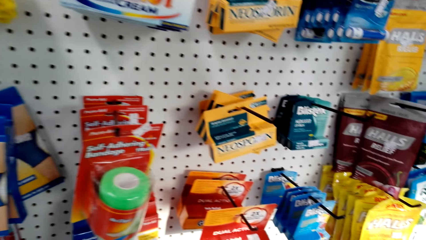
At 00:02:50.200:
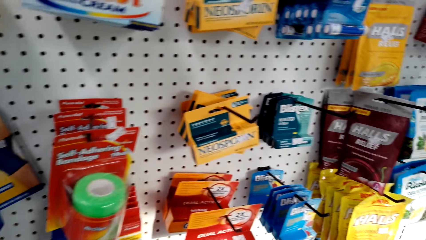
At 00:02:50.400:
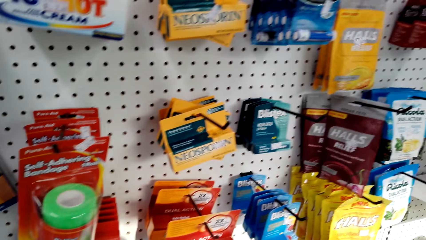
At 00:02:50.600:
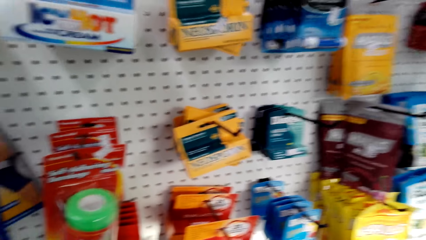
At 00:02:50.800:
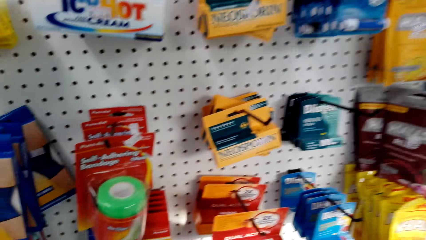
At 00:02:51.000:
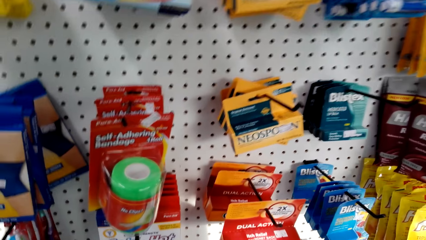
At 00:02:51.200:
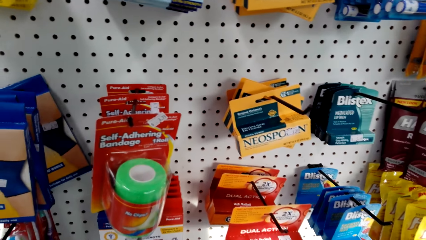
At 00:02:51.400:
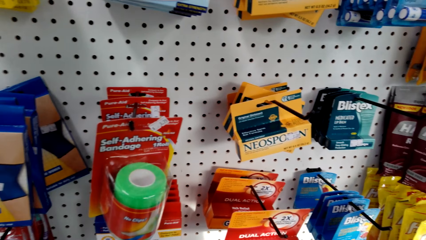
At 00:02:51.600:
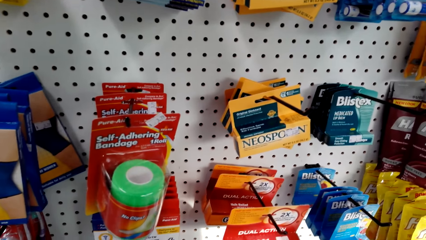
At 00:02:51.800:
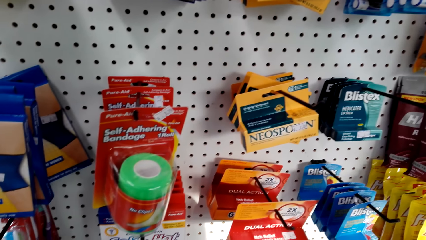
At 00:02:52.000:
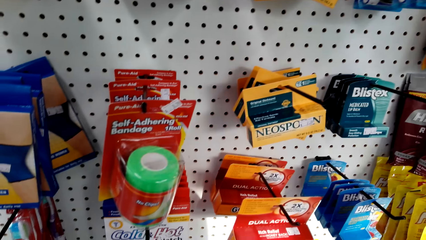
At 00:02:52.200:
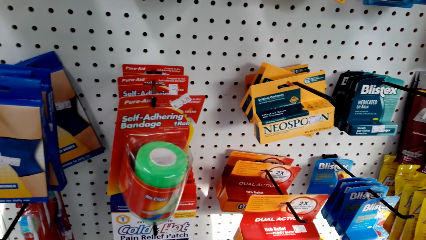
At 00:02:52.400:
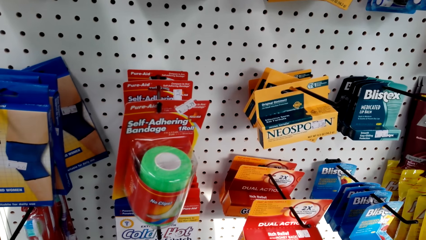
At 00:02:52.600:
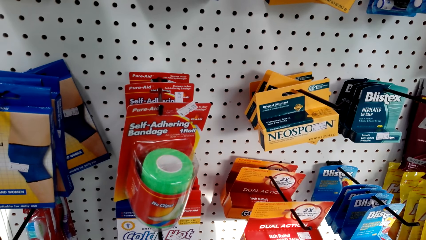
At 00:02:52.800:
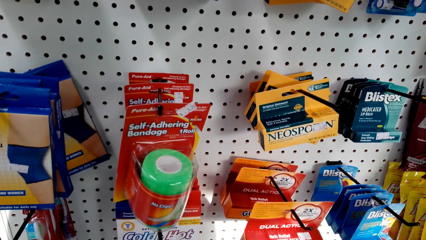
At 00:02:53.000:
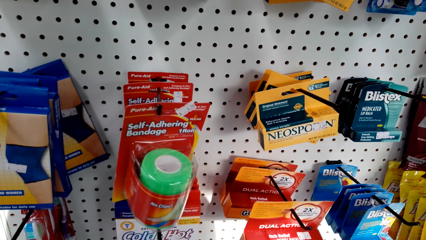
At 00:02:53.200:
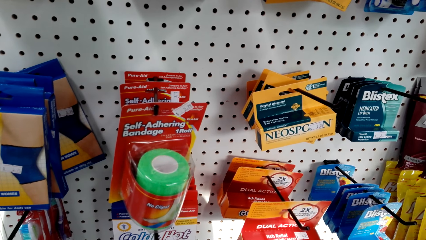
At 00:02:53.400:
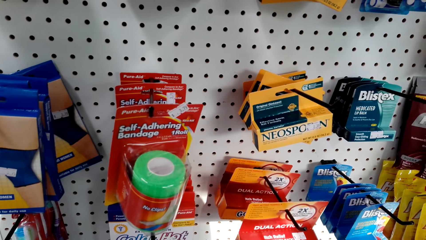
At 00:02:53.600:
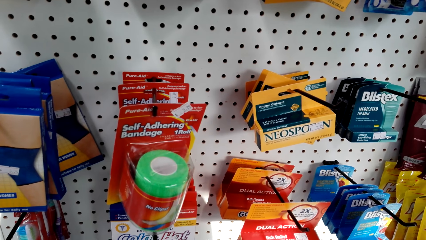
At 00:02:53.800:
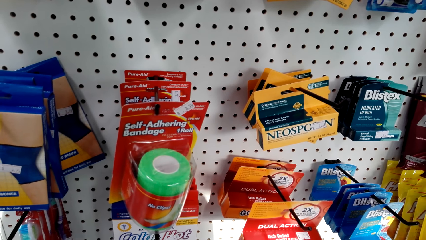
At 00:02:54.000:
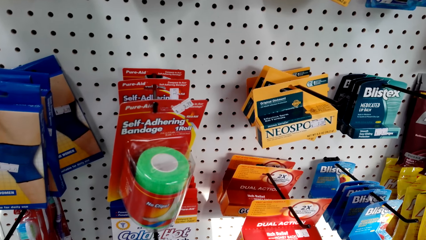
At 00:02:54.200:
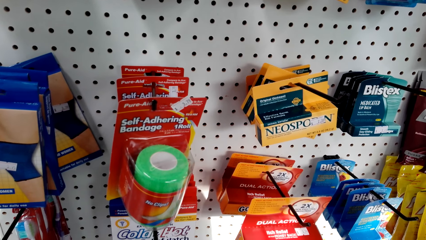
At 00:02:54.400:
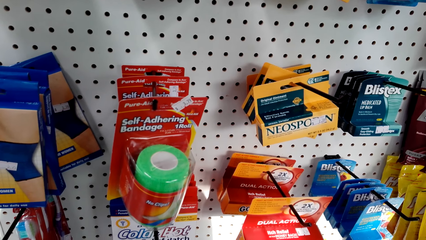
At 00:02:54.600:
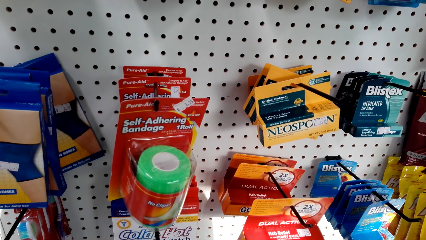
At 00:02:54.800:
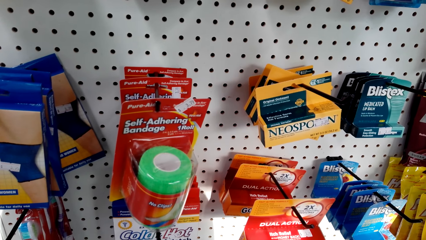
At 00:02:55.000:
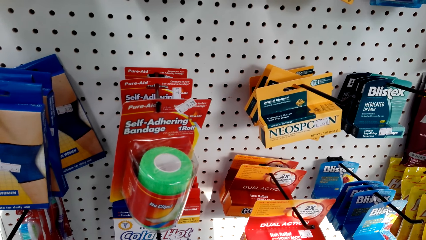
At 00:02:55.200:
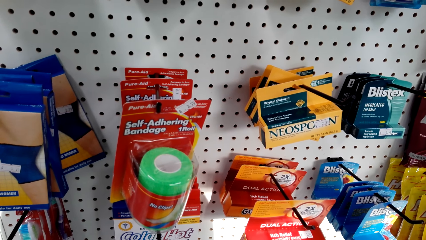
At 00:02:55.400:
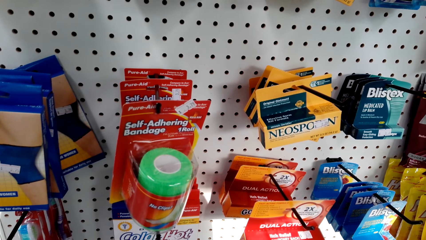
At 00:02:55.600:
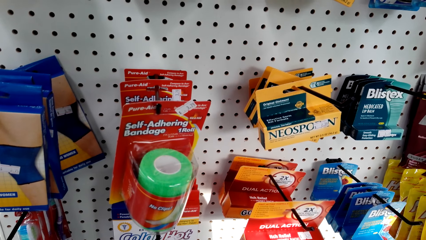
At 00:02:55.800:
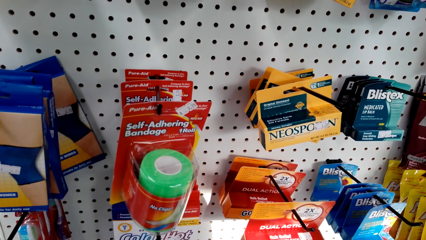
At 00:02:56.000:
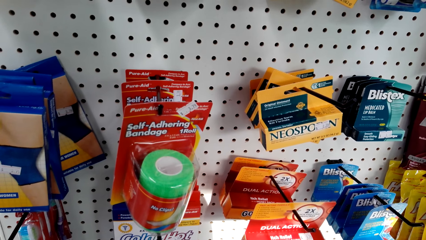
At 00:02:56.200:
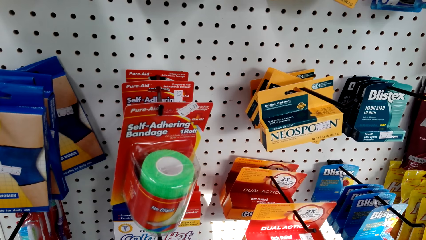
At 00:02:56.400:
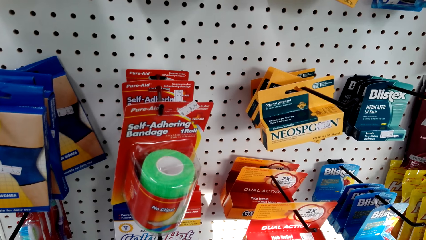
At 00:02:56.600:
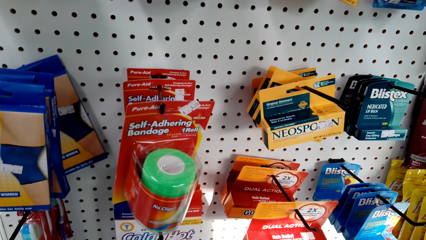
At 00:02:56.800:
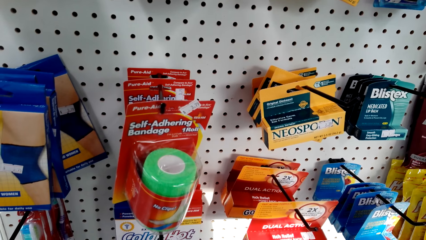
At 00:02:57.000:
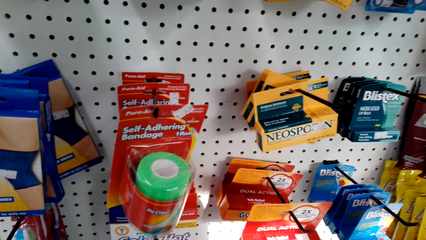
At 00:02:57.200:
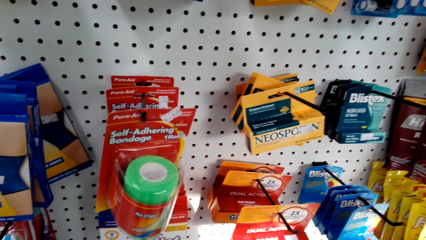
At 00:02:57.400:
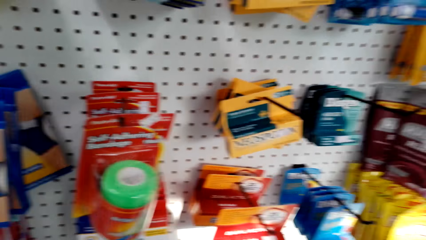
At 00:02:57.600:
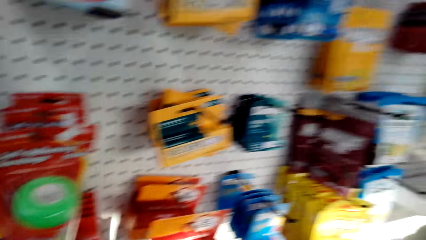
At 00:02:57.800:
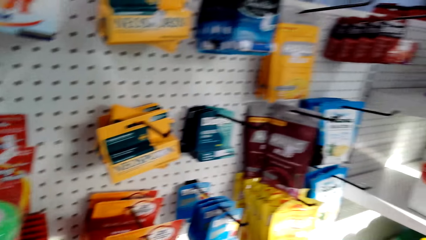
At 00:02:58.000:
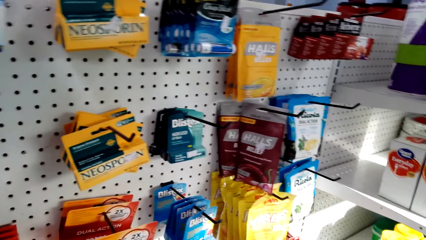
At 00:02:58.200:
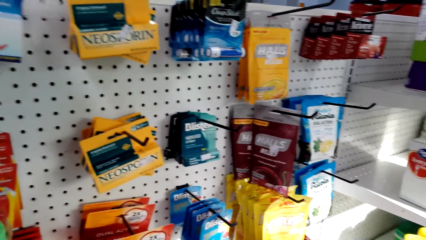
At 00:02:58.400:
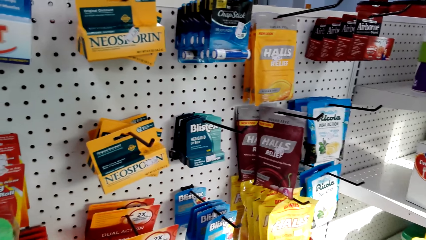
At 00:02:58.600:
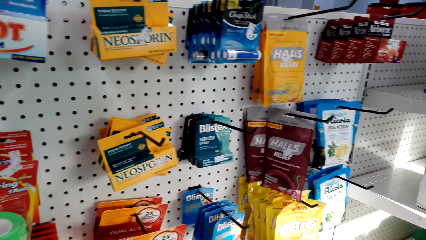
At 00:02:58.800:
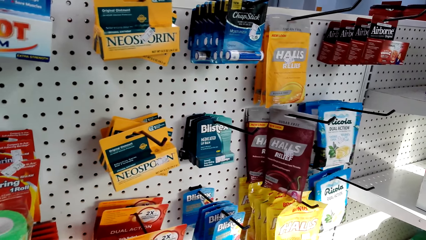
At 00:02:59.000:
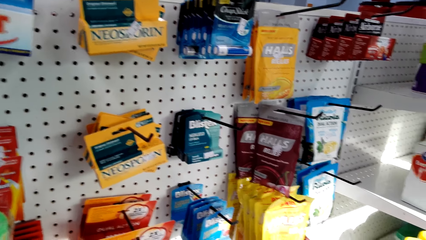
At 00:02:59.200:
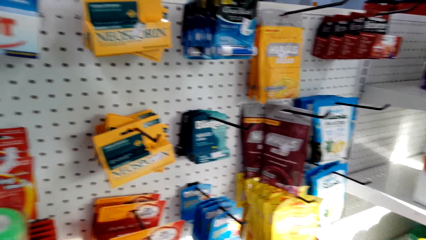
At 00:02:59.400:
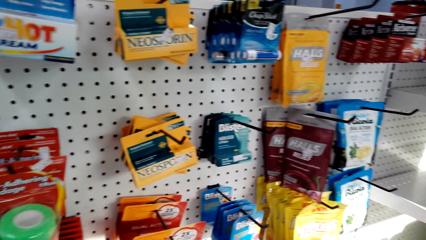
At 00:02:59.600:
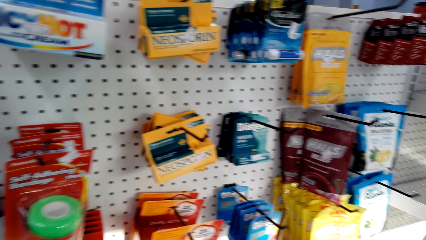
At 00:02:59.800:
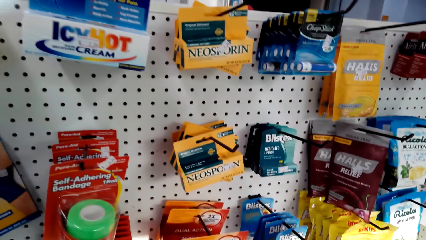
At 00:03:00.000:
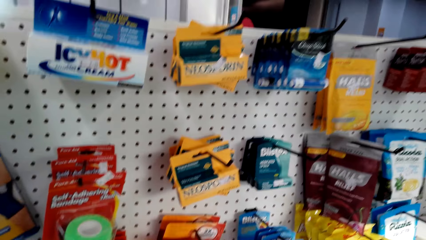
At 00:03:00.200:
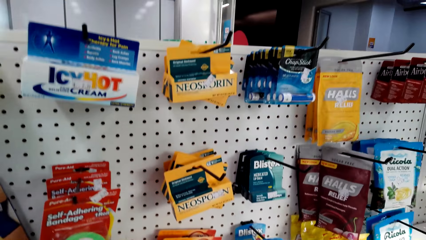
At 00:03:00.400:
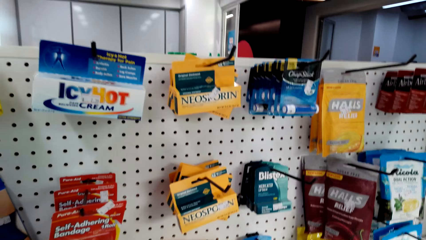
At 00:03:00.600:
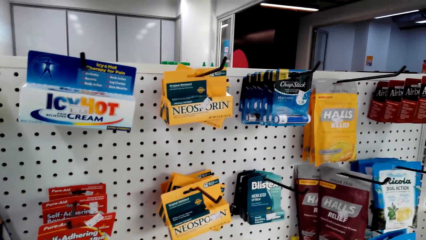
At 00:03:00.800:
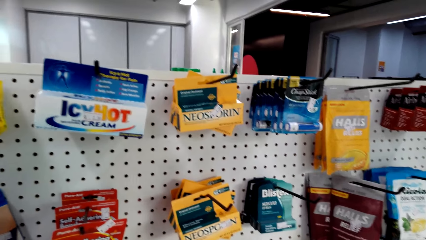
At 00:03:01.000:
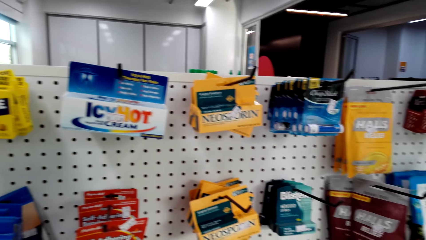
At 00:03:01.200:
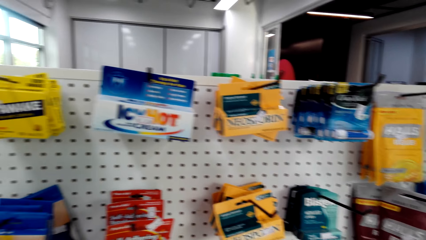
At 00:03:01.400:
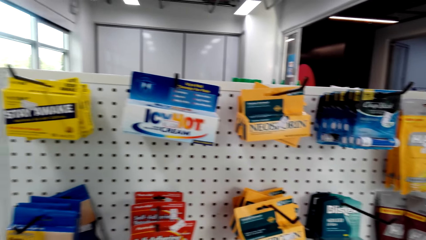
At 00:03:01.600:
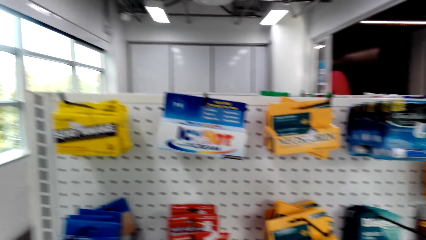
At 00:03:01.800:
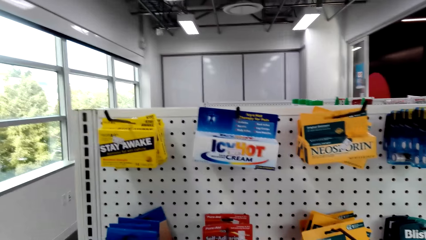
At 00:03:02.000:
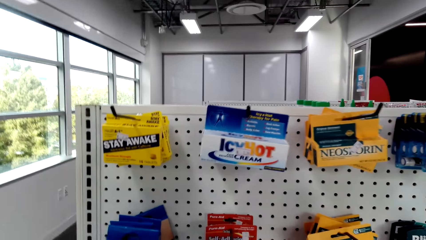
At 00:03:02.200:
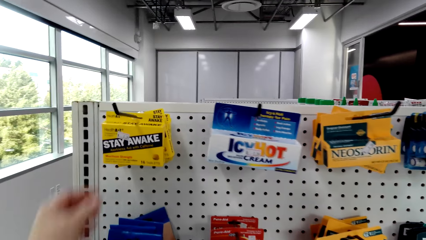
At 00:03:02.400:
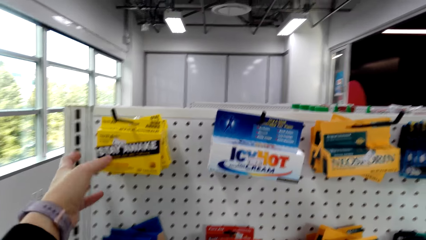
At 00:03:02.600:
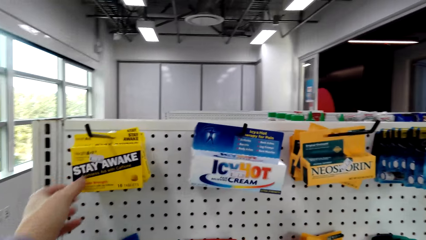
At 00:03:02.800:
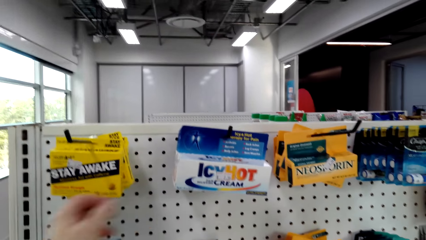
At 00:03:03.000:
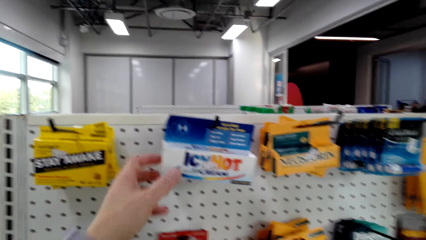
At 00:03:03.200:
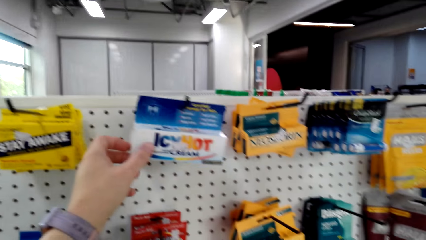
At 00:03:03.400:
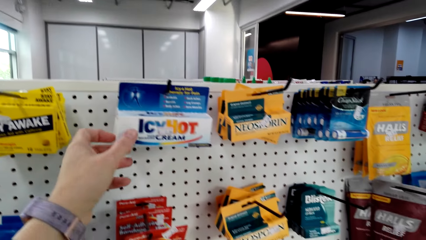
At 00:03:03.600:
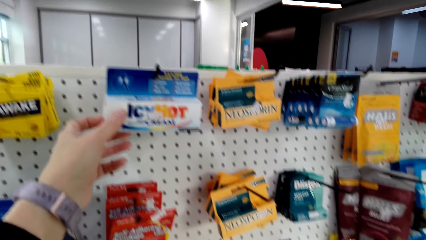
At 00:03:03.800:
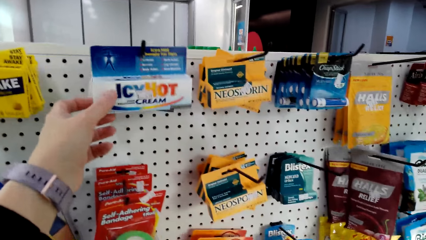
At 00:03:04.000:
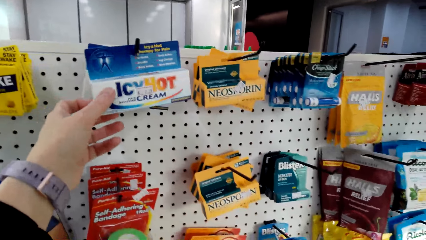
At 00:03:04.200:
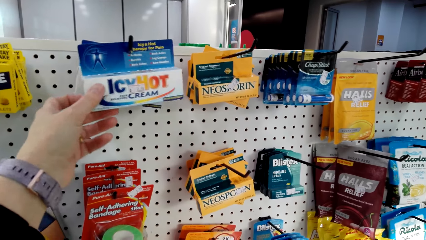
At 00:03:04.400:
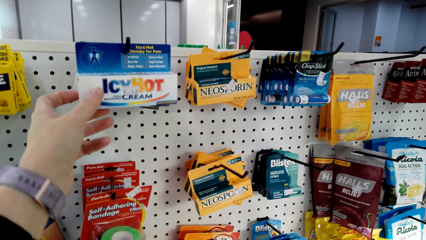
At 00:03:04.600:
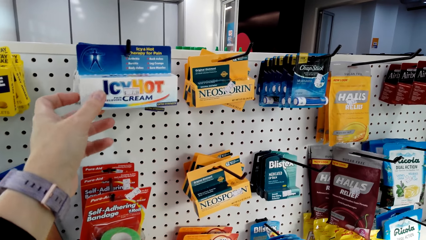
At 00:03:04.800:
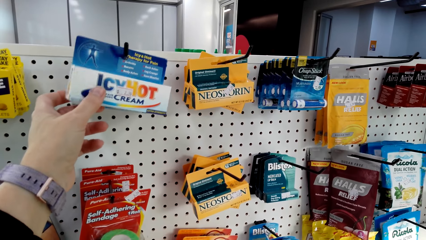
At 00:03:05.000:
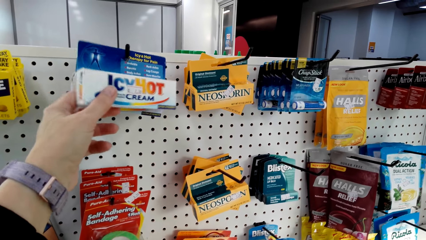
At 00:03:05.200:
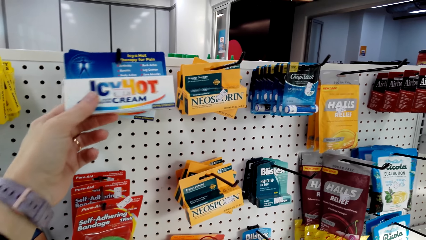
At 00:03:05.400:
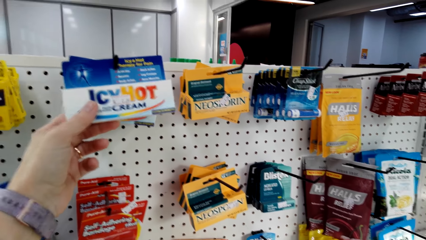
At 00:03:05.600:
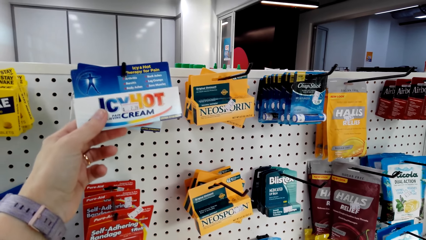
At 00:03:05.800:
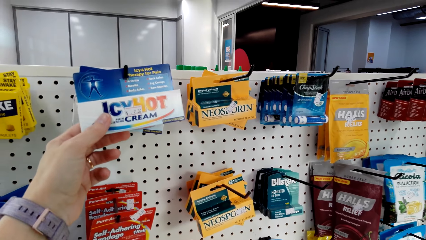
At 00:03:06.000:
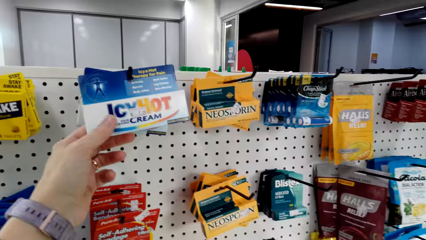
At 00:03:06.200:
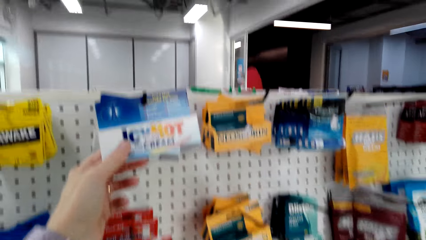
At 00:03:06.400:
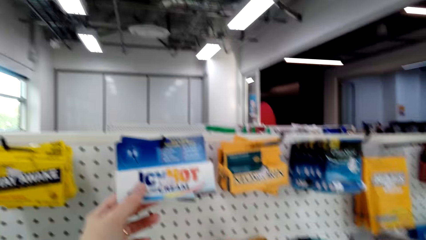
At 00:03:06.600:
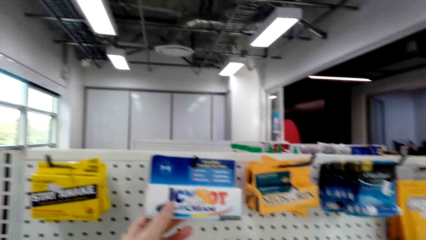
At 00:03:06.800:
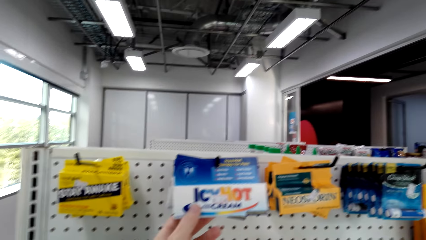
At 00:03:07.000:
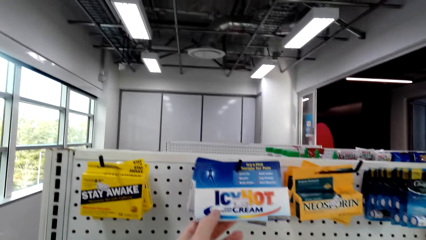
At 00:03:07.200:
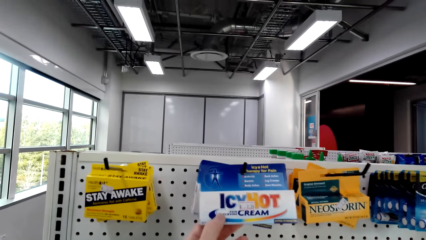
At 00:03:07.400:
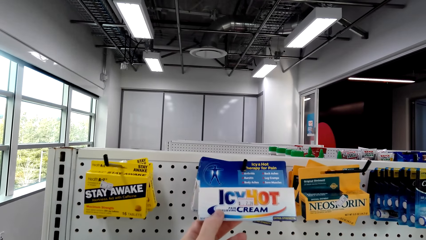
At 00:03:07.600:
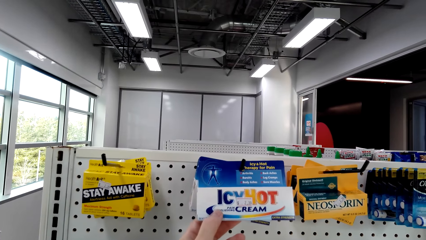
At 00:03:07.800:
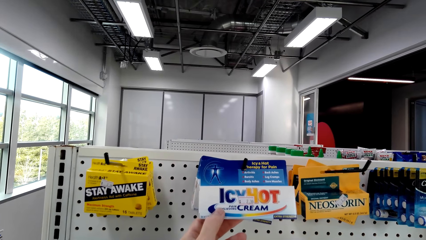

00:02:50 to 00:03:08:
The camera wearer looks at the packets of something. They look around. They look around again. They touch a packet of stay awake and touch a packet of IcyHot cream. They hold the IcyHot cream pack.
